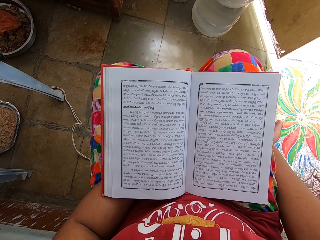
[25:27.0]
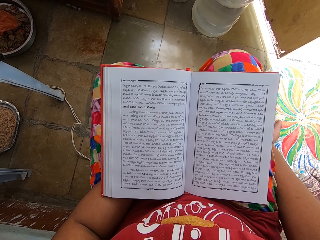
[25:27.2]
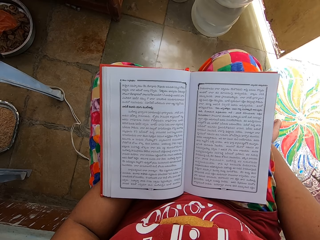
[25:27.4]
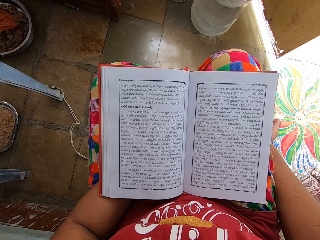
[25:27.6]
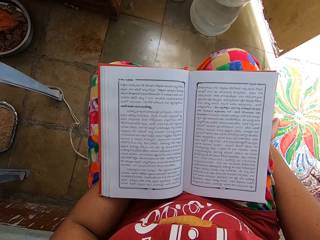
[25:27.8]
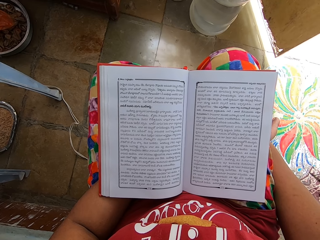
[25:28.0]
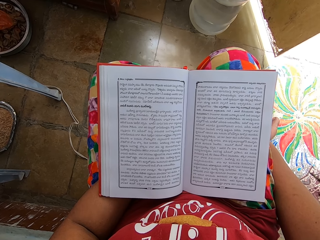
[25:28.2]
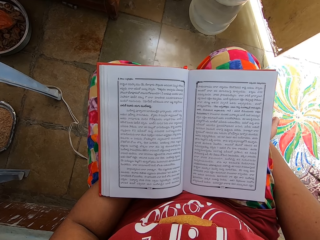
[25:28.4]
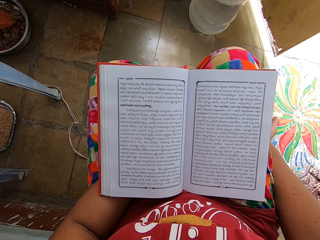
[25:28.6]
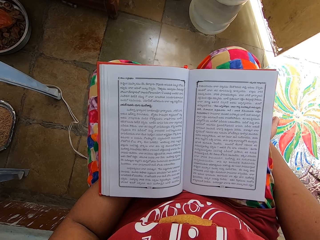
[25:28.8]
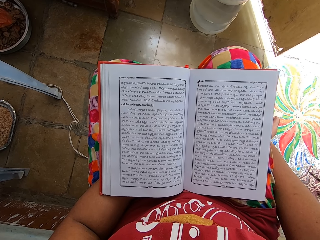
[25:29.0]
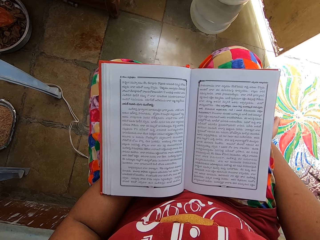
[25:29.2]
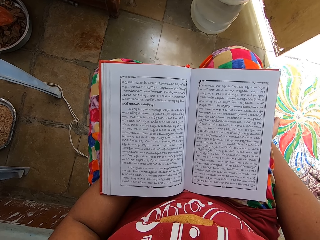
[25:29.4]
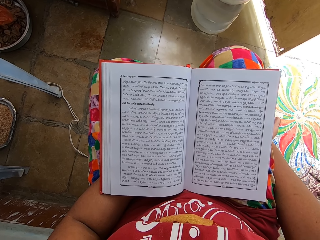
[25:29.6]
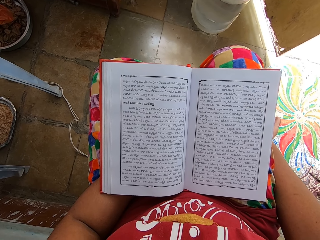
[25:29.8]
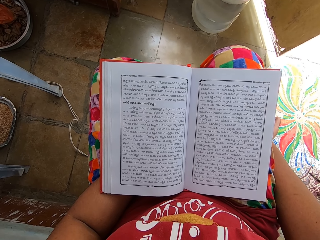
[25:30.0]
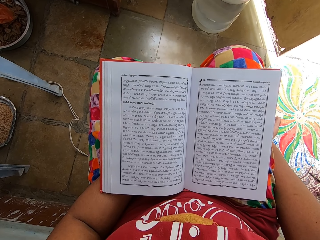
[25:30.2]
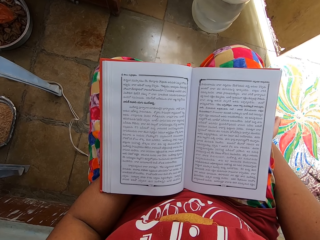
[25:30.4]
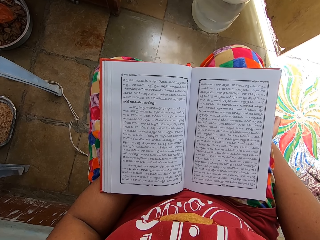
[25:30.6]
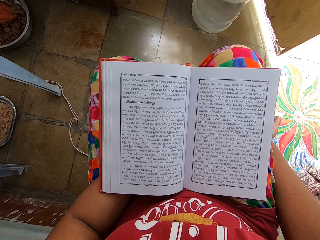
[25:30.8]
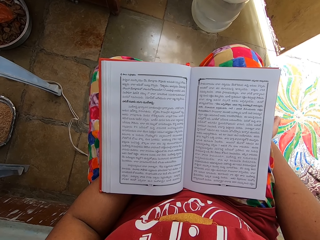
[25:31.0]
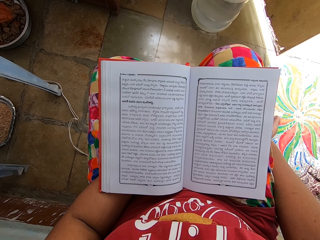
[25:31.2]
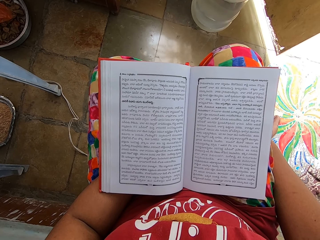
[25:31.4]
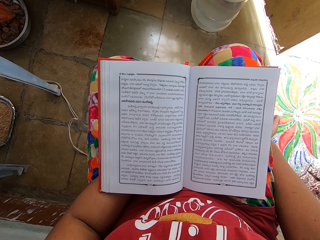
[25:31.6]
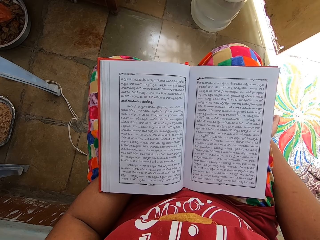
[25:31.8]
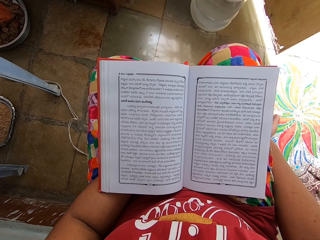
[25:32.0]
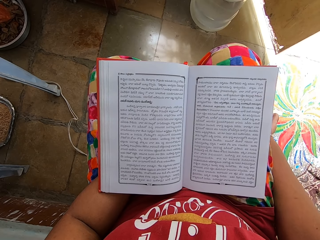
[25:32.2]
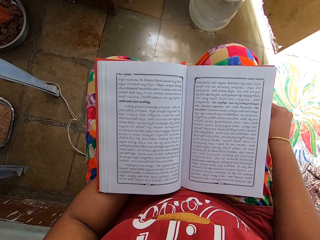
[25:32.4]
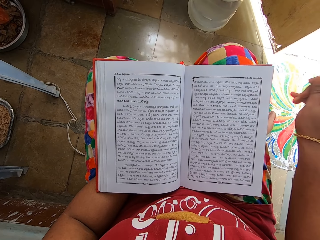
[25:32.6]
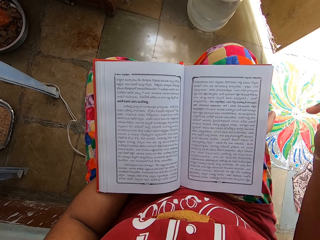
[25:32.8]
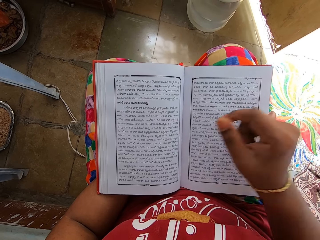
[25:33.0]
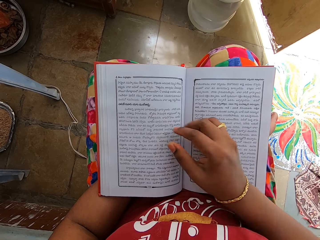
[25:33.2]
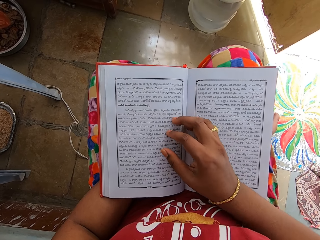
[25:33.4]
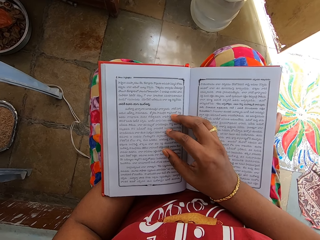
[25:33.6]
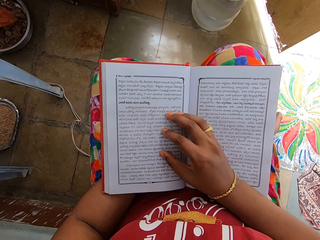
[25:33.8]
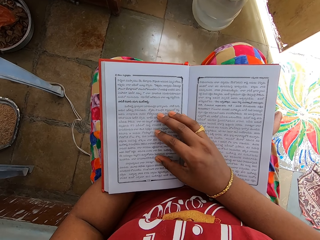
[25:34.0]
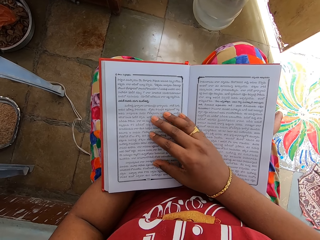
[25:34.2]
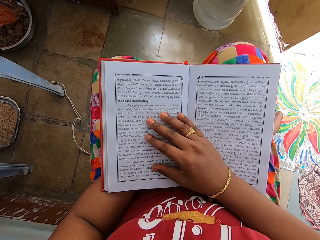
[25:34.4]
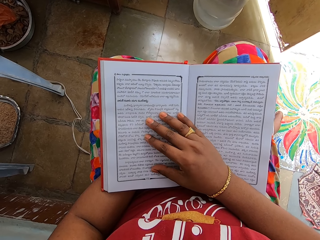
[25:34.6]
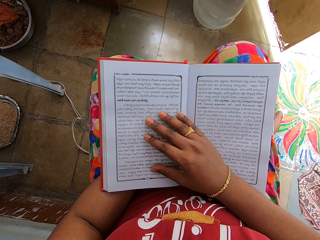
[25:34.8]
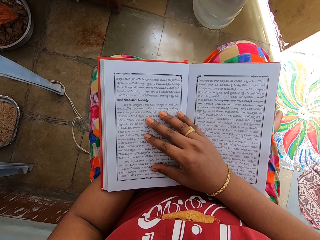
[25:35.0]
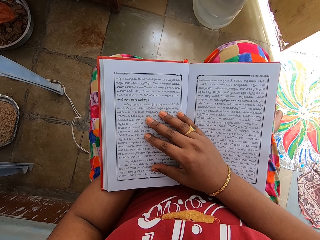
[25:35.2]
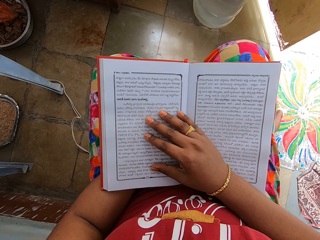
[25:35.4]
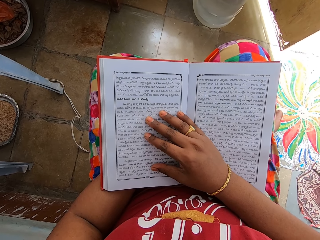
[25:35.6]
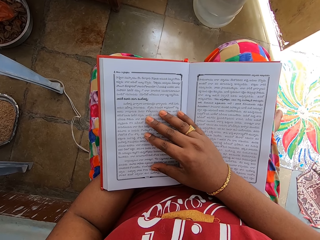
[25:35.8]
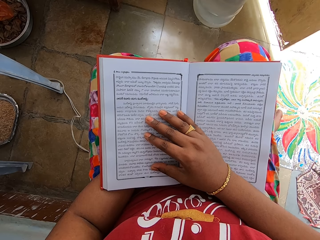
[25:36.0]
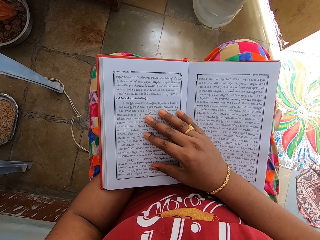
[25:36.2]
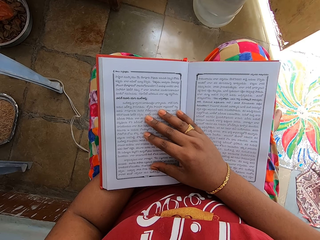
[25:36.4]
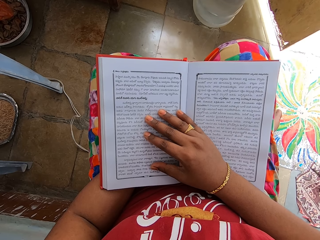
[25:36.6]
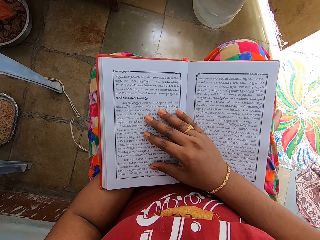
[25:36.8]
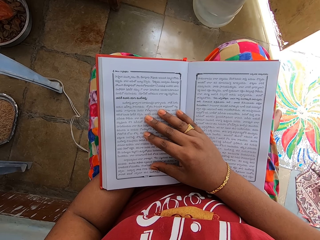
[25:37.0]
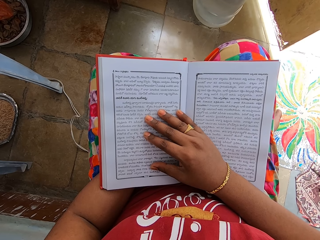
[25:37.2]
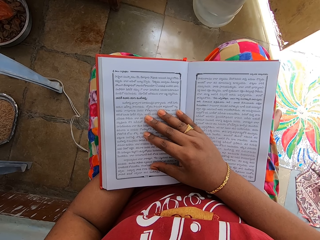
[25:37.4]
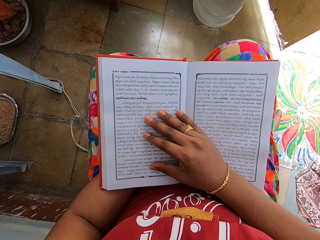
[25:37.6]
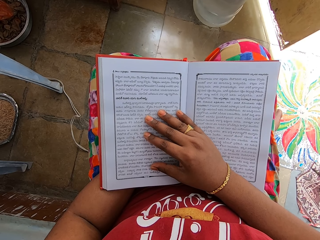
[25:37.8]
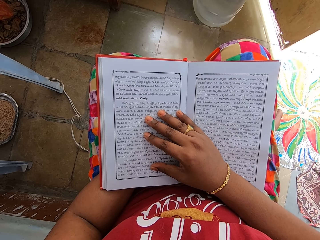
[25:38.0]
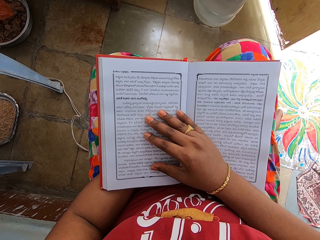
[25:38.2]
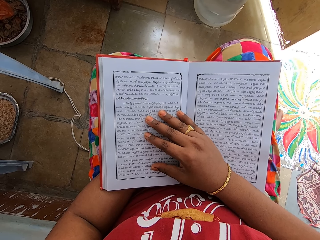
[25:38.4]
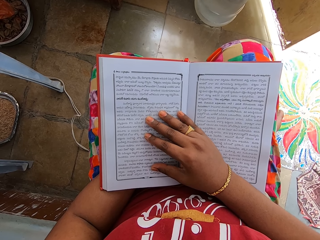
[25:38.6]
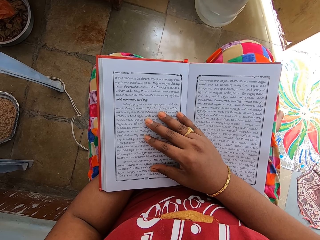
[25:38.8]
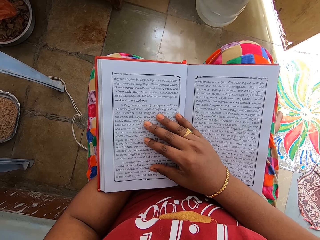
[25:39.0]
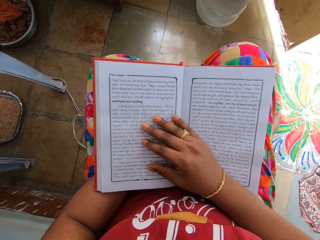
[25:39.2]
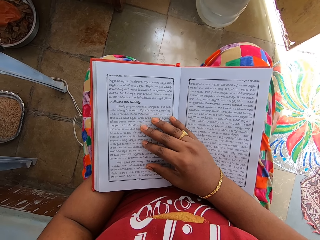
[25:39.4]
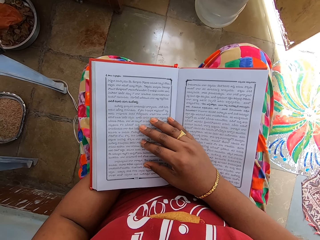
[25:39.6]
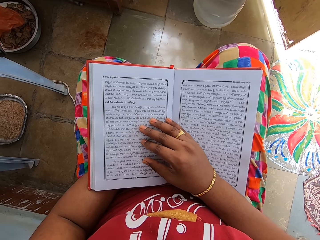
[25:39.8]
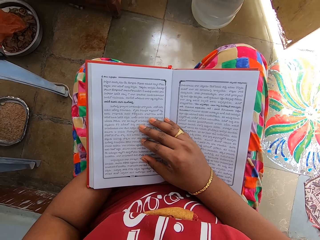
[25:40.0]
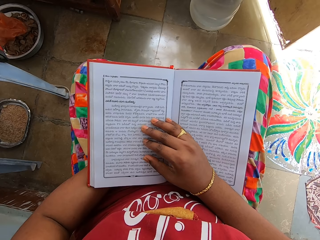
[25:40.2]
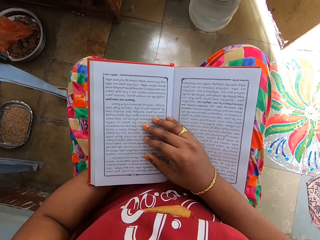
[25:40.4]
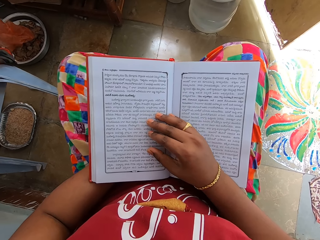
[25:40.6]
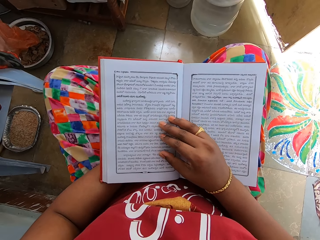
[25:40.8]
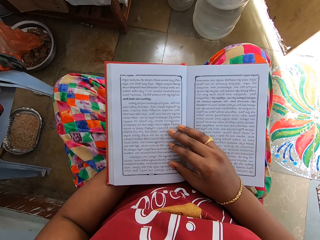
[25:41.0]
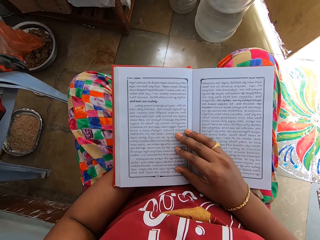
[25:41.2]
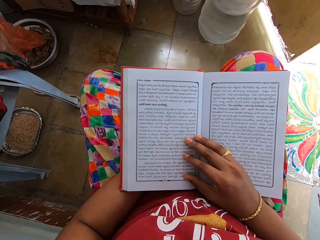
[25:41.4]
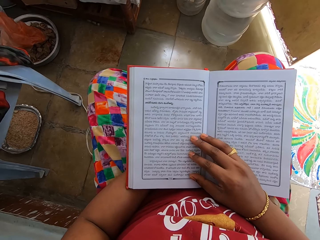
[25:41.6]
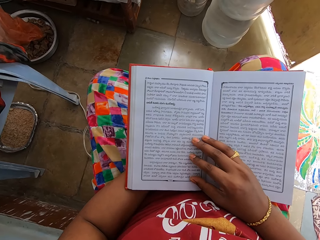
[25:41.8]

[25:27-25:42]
The camera wearer puts his hand on the book. He reads the book.

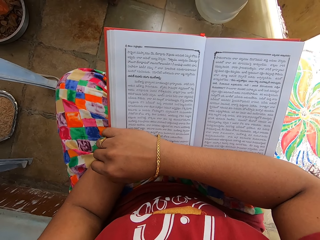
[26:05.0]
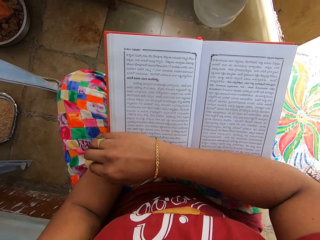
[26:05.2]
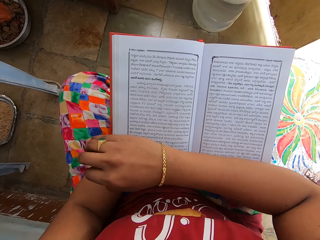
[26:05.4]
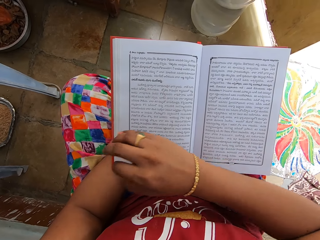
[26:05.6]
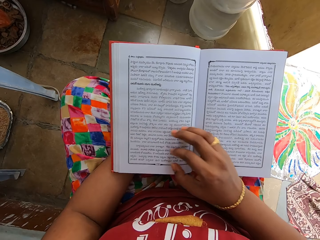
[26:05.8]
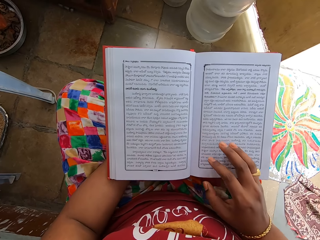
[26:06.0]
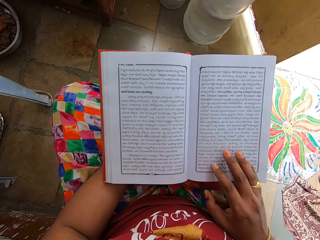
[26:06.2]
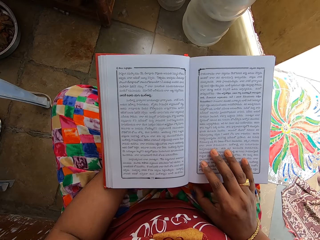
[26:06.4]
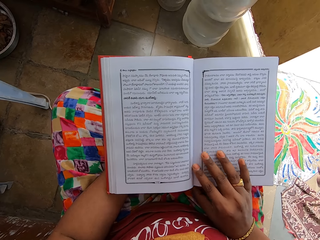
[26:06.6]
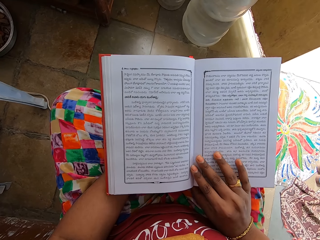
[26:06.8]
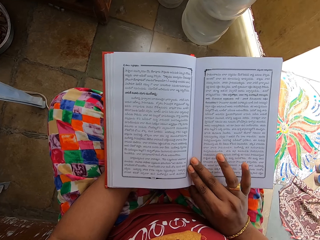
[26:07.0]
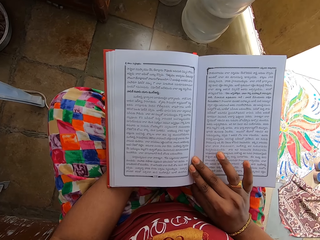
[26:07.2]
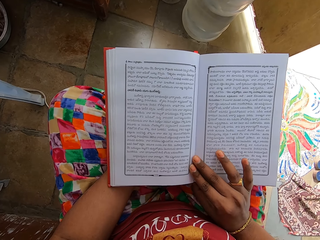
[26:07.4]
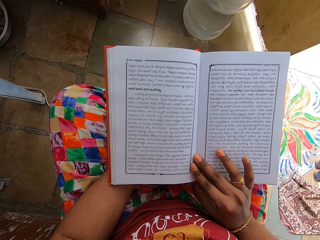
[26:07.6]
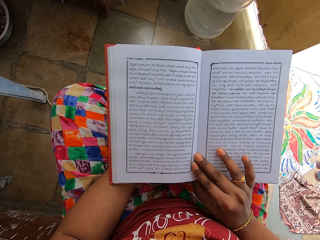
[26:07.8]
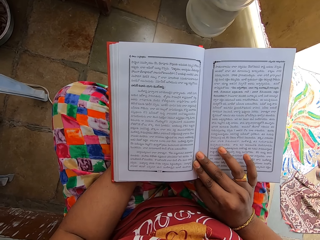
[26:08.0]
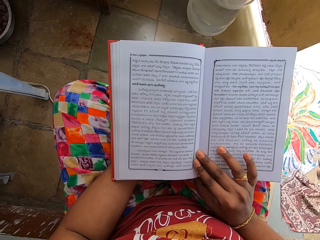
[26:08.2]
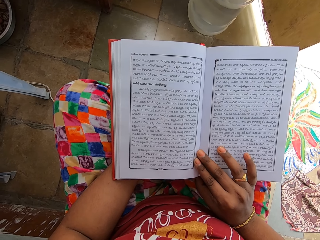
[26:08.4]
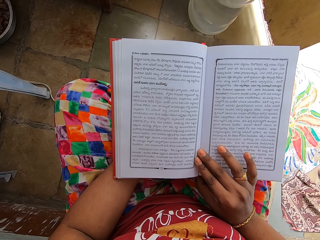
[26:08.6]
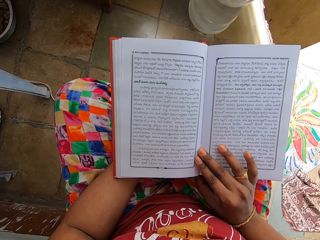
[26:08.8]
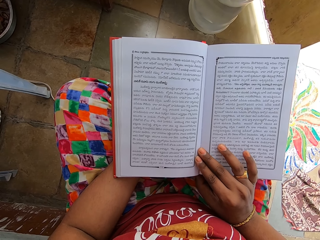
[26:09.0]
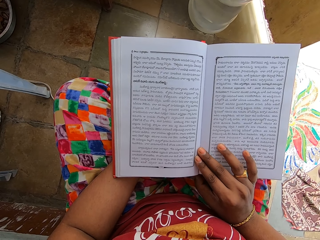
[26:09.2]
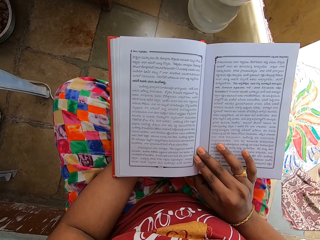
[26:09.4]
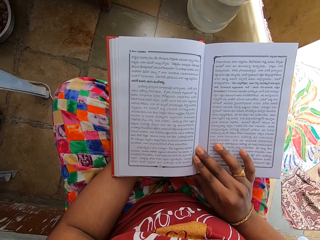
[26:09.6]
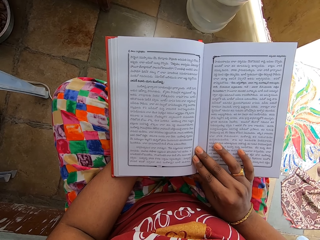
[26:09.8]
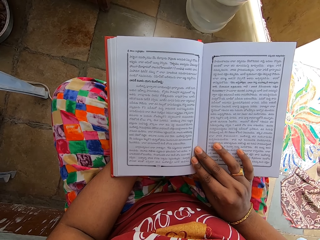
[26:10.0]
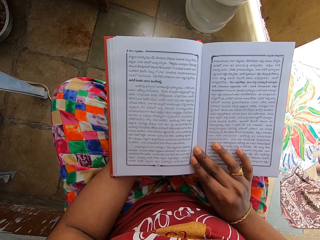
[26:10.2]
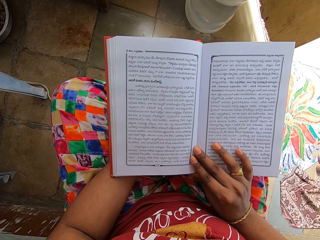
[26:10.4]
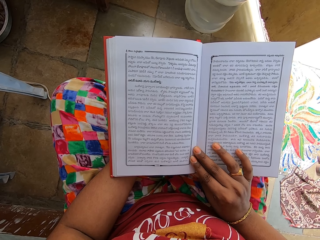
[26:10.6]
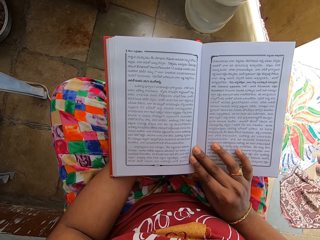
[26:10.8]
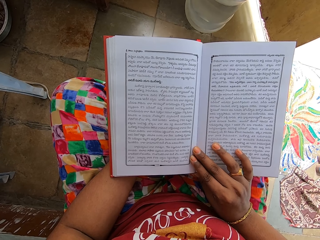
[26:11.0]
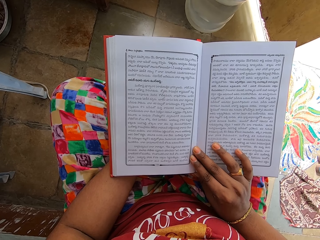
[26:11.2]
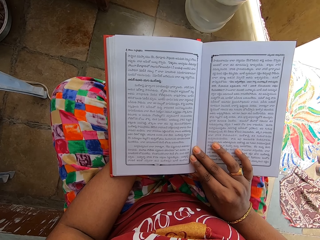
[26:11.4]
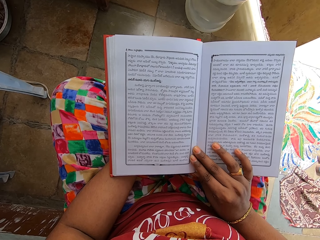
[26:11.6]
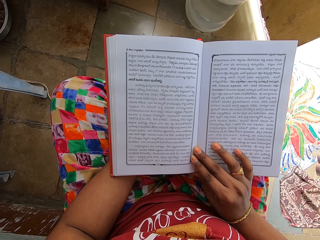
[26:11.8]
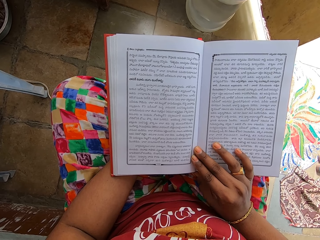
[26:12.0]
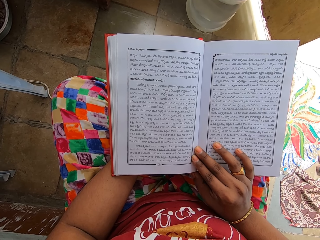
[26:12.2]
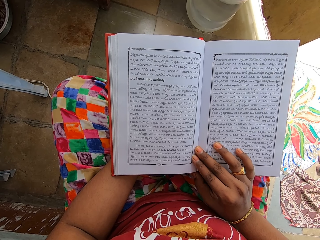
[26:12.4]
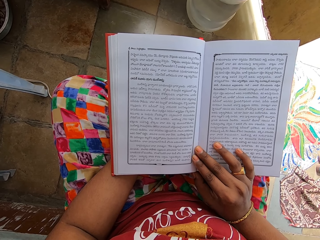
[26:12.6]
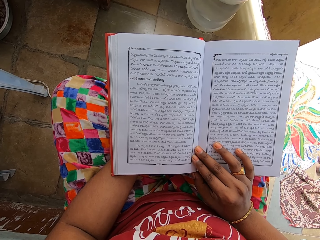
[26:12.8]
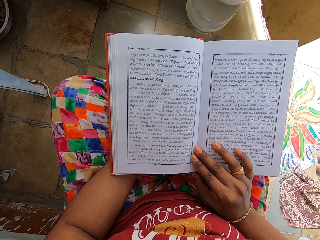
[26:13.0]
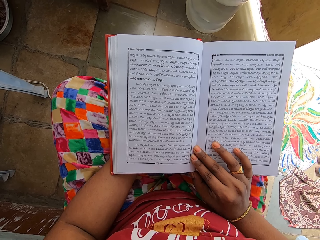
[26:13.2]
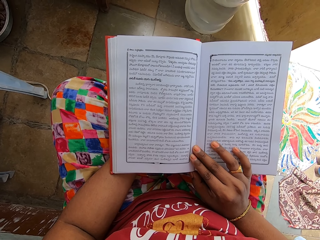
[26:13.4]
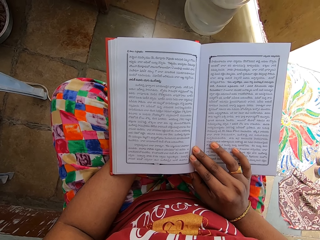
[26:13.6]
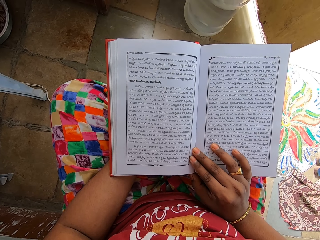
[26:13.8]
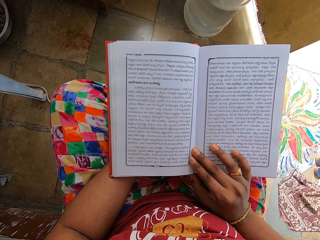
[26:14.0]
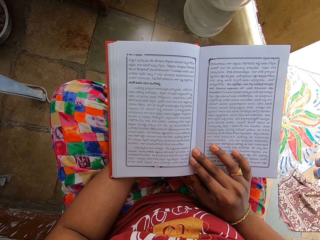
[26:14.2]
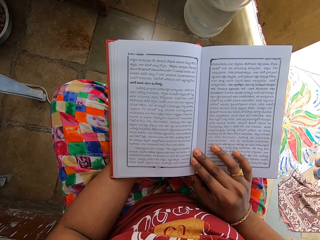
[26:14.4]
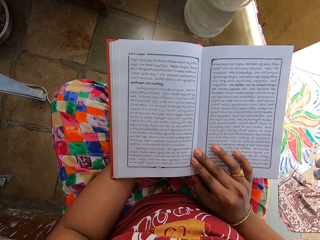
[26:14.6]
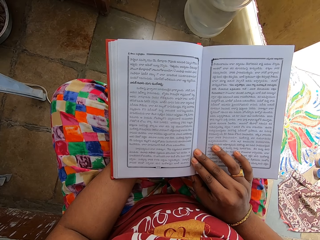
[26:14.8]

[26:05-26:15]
The camera wearer puts his hand on the book. He reads the book.
